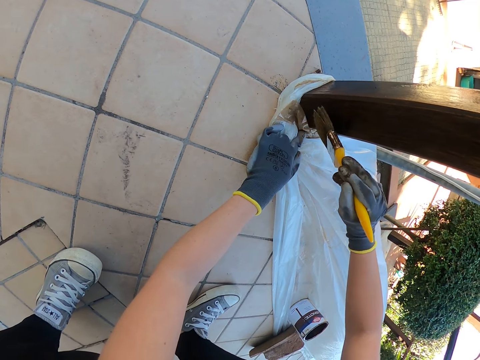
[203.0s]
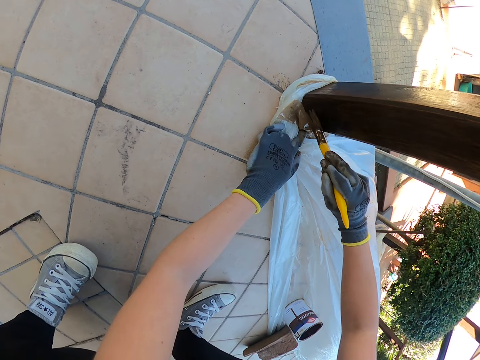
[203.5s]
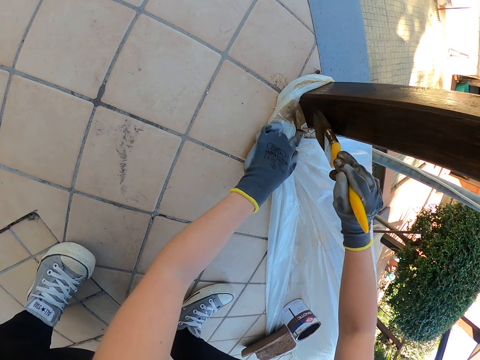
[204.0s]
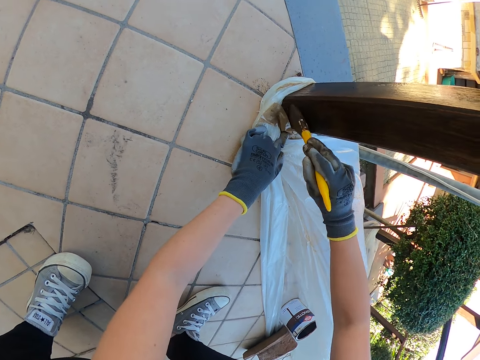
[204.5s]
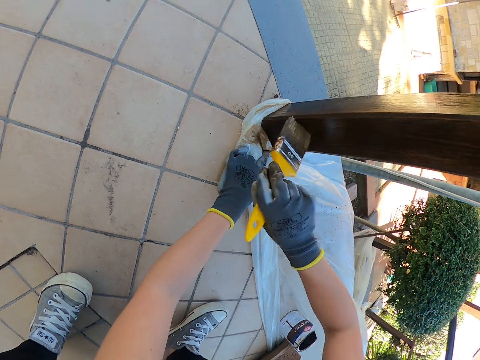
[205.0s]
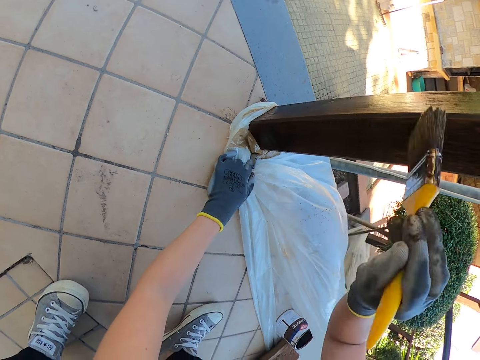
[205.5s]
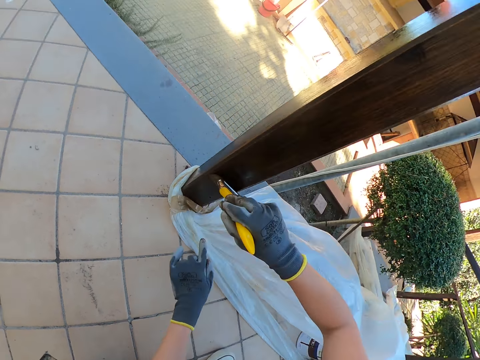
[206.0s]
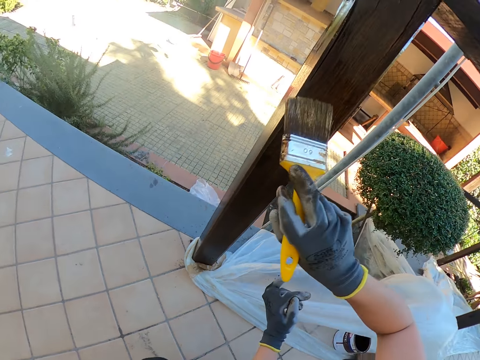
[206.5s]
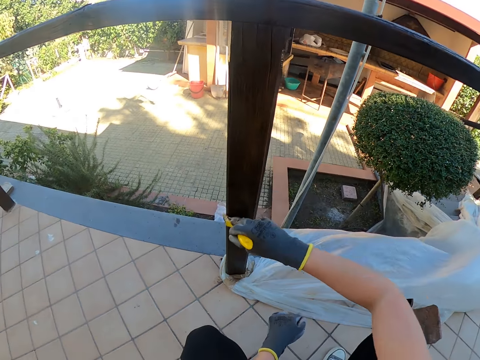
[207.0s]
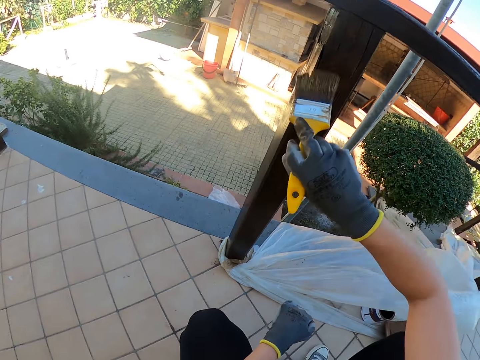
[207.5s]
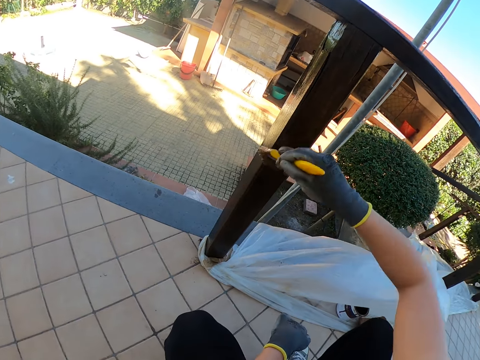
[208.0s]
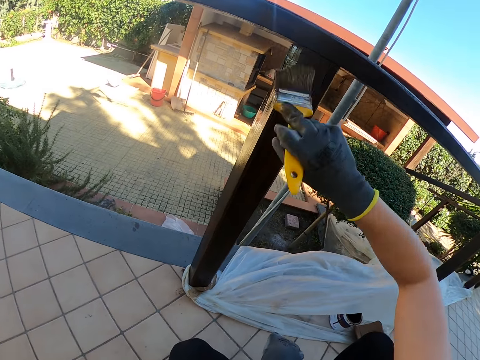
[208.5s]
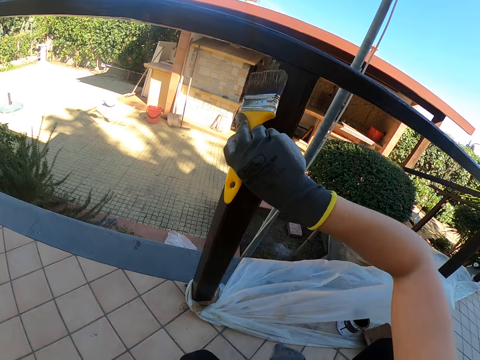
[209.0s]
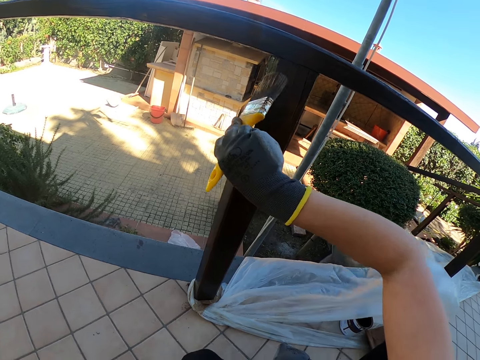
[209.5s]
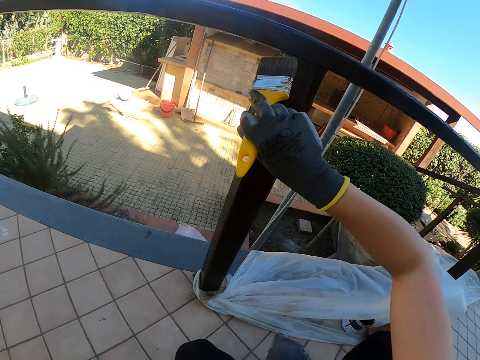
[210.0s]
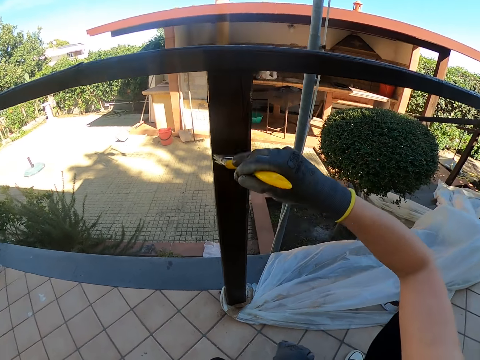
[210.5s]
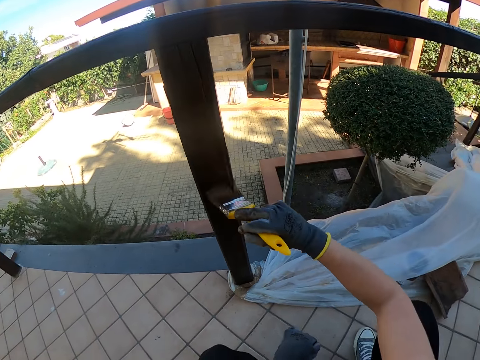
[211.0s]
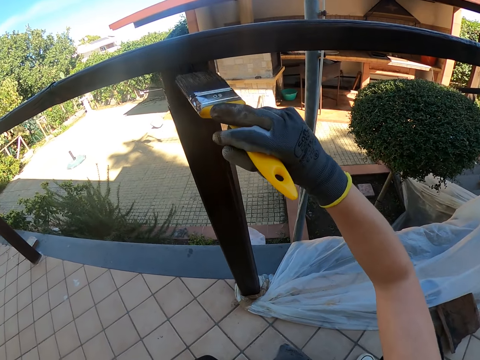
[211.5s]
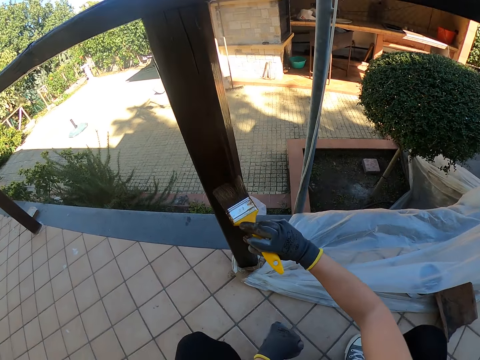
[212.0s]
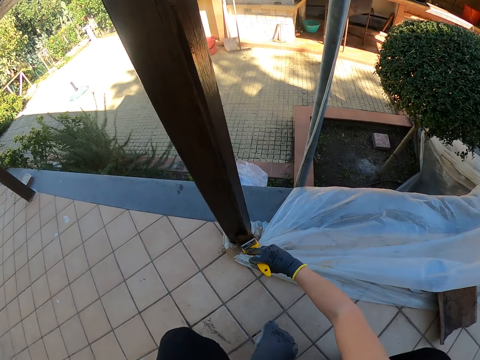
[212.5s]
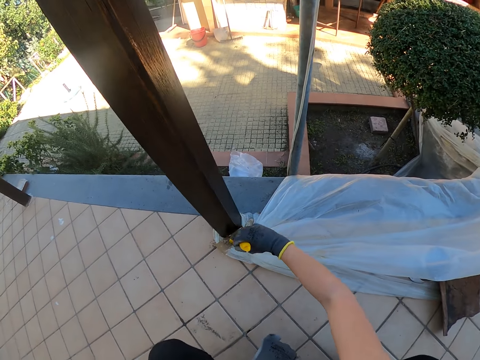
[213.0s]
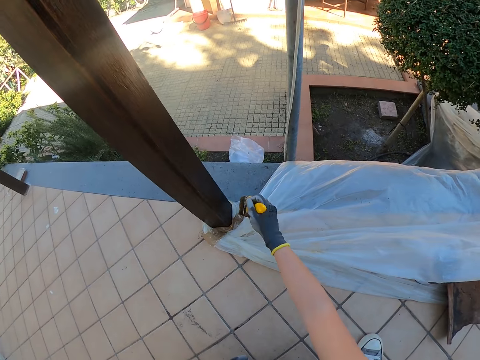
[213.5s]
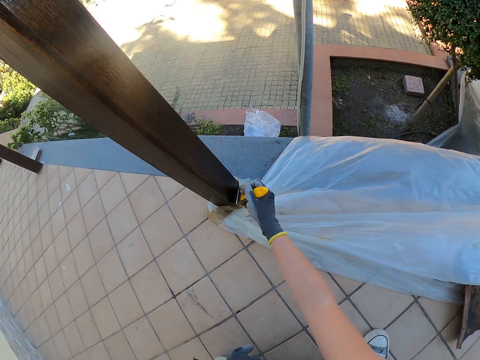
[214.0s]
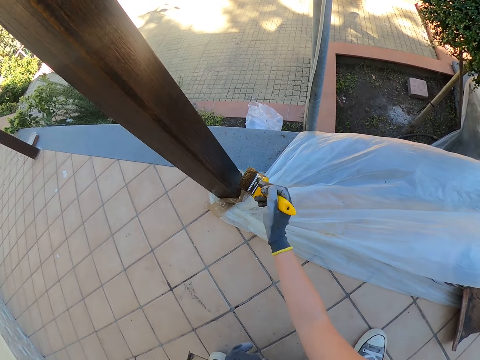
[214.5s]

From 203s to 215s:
The camera wearer removes a finger from the porch rail post.

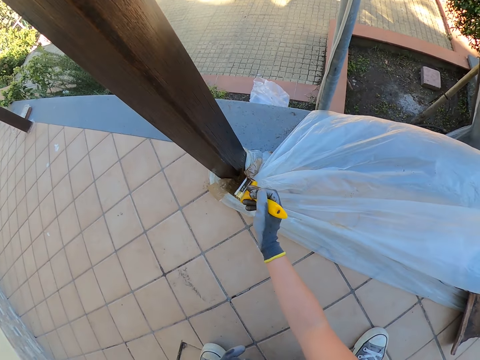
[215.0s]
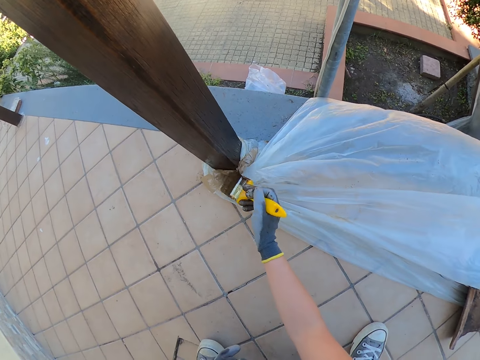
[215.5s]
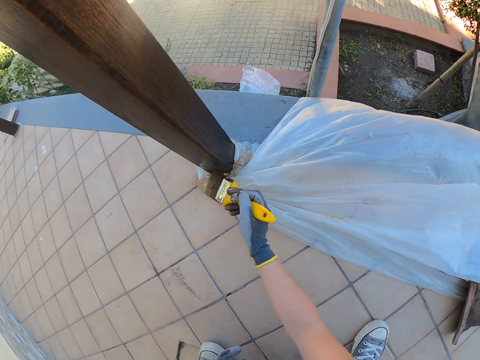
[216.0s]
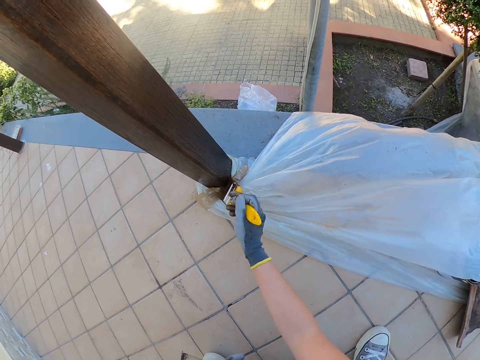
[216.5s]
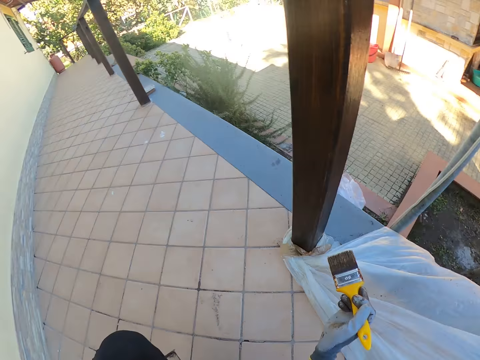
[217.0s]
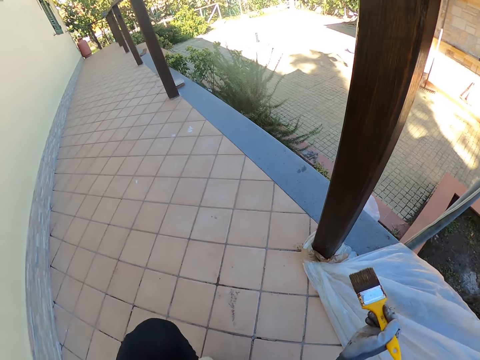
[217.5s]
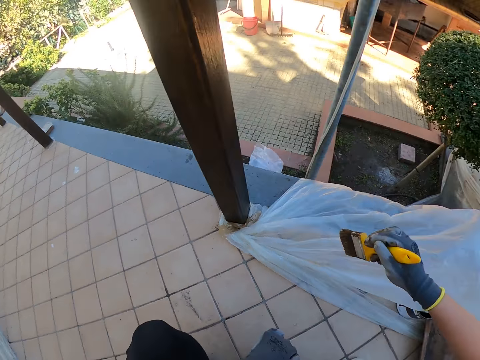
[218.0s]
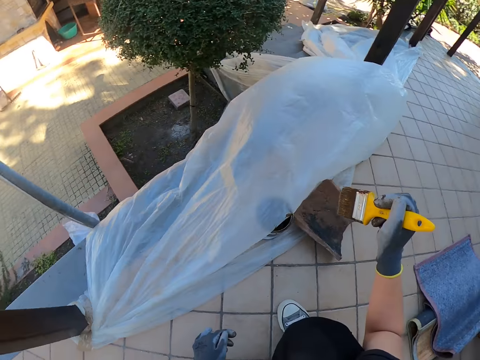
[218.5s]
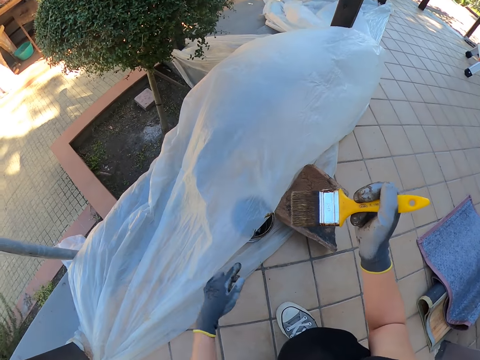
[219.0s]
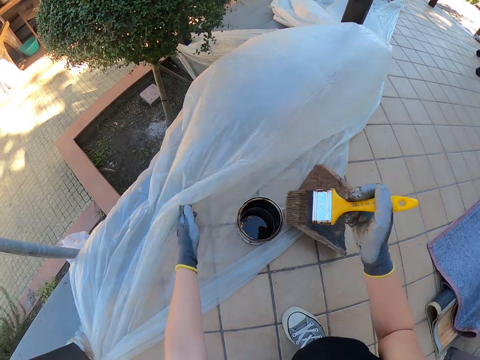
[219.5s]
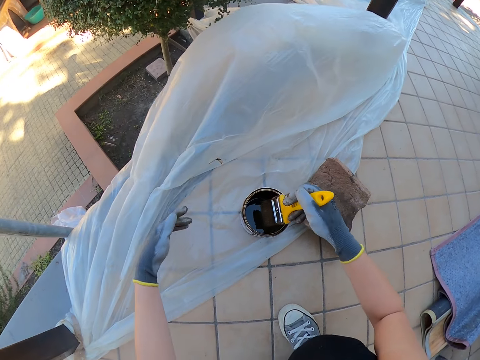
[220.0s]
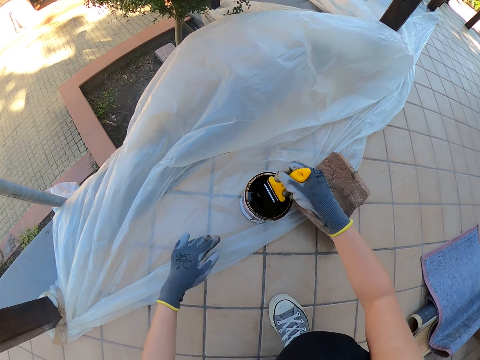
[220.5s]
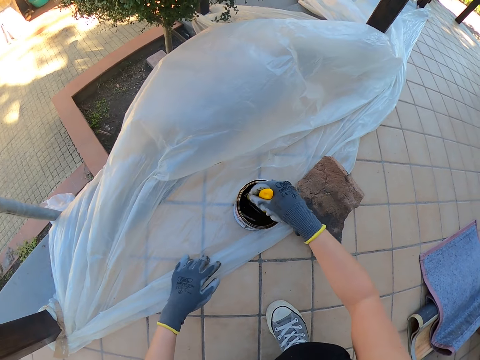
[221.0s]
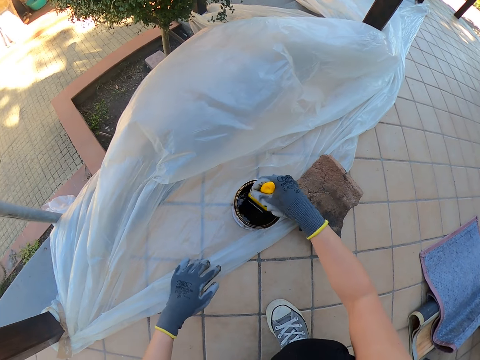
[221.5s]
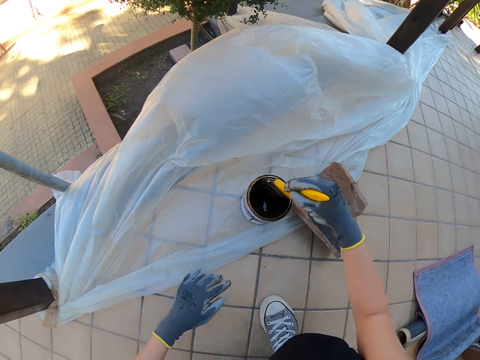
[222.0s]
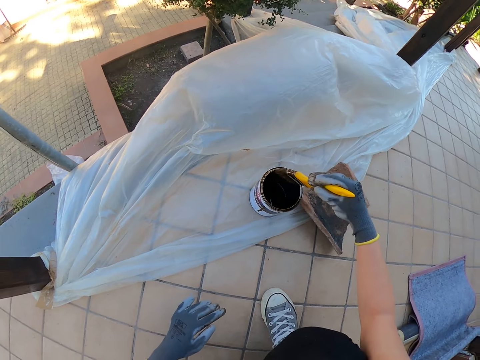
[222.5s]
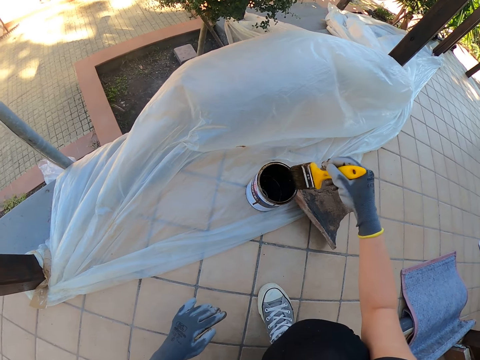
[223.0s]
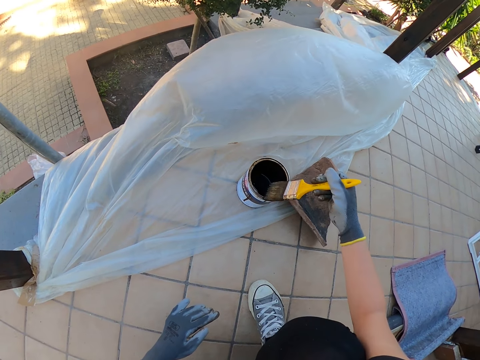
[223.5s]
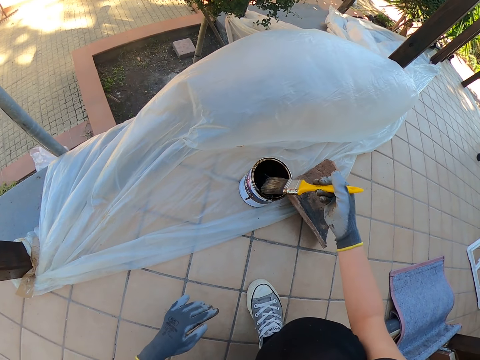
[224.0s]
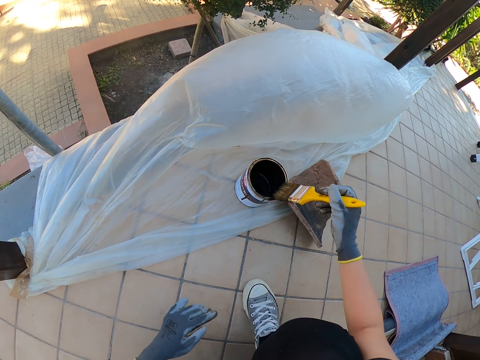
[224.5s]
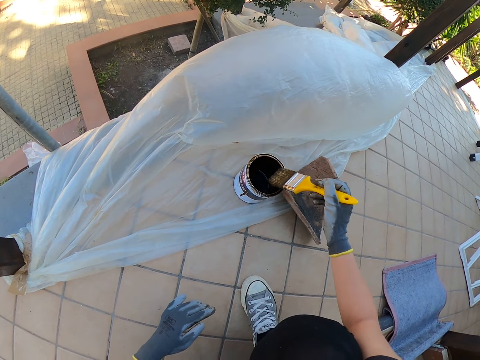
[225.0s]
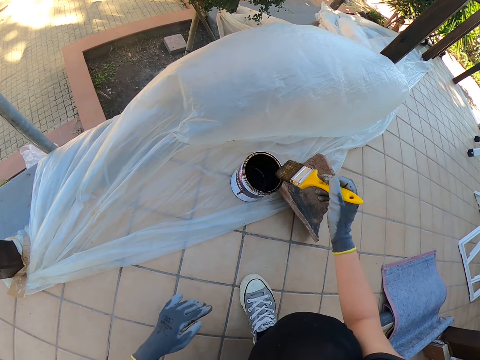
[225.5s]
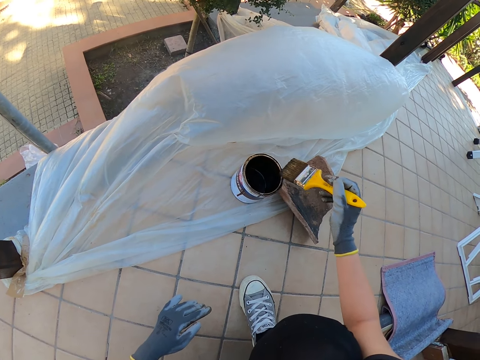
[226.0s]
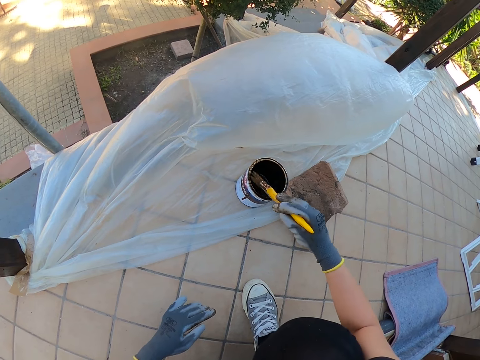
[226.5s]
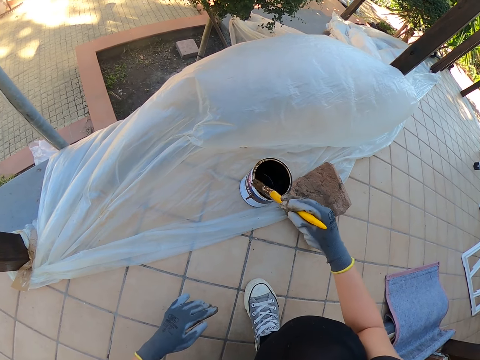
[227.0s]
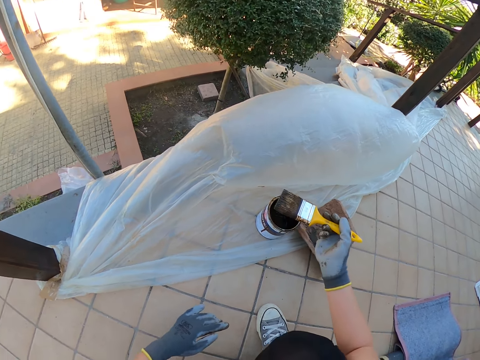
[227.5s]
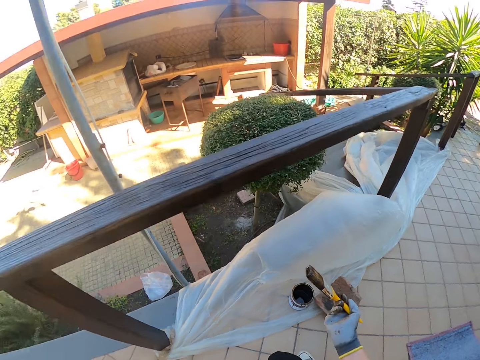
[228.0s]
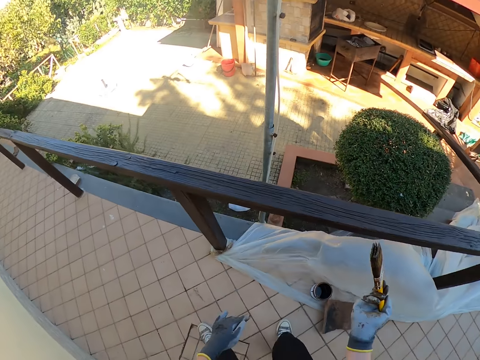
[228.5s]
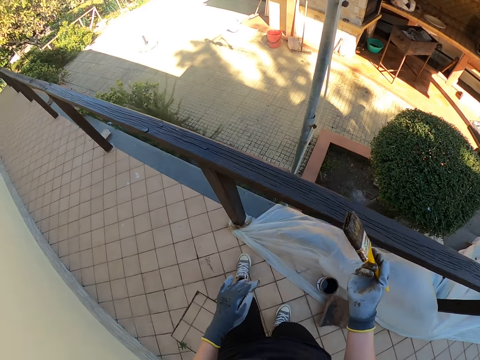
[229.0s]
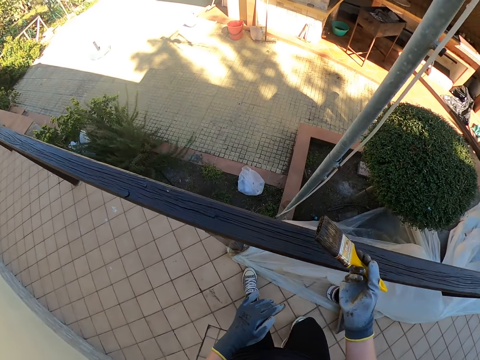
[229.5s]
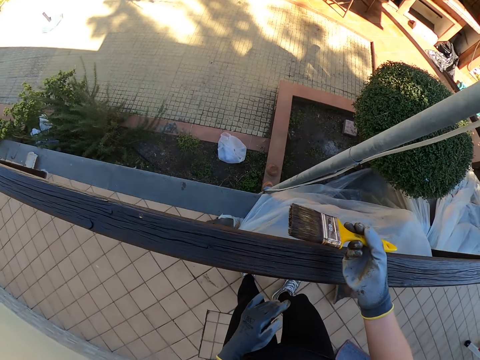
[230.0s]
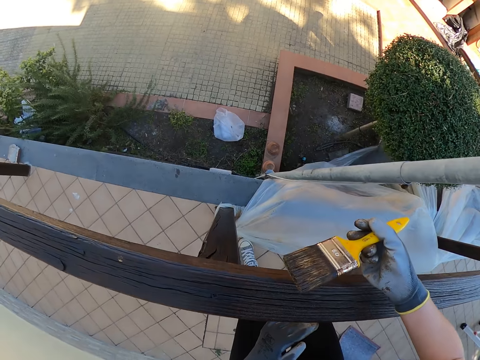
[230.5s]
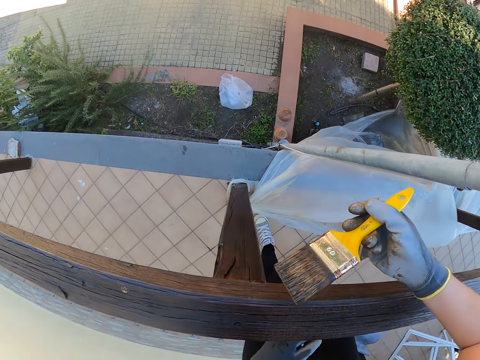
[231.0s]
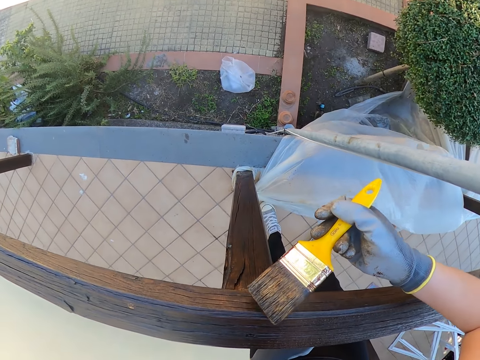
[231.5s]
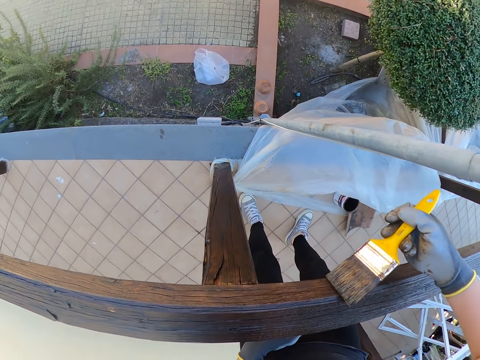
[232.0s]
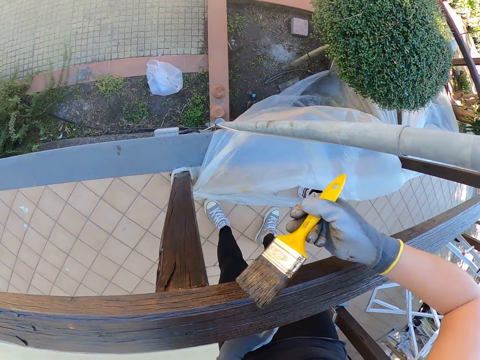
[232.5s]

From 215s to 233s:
The camera wearer removes a brush from the porch rail post. He moves. He adjusts the nylon with his left hand. He pushes a polythene sheet. He dips the paint brush in the paint can. He drains the paint on the brush by the side of the paint can. He removes the brush from the paint. He walks. He paints the wooden guard rail.
